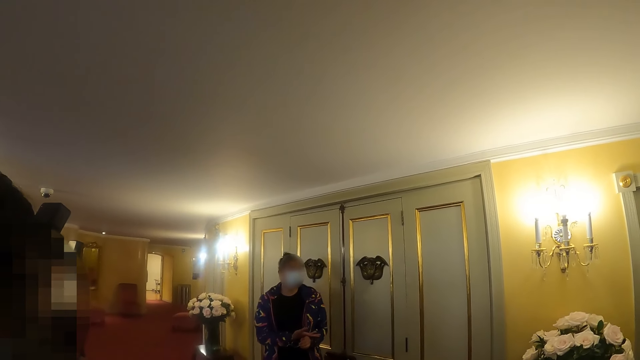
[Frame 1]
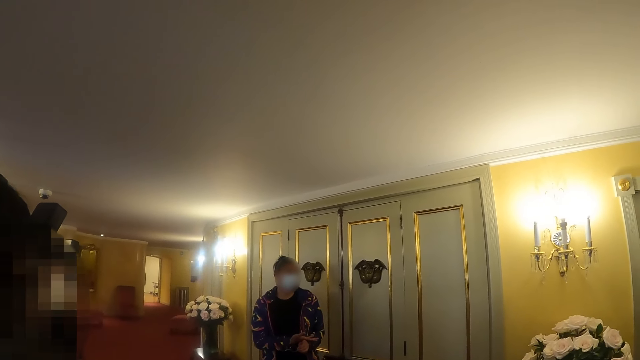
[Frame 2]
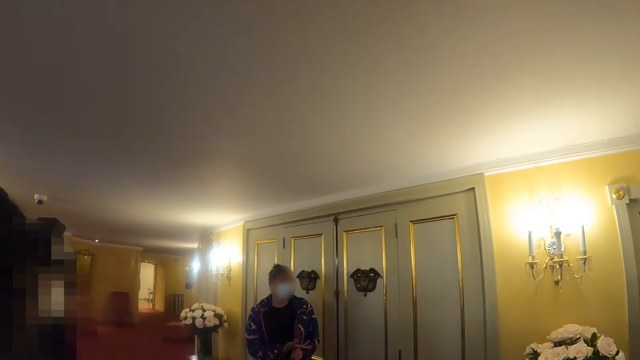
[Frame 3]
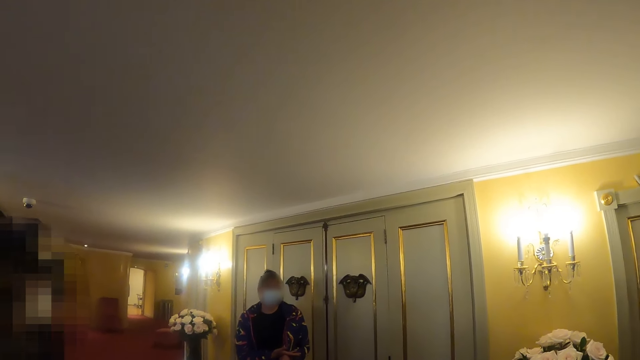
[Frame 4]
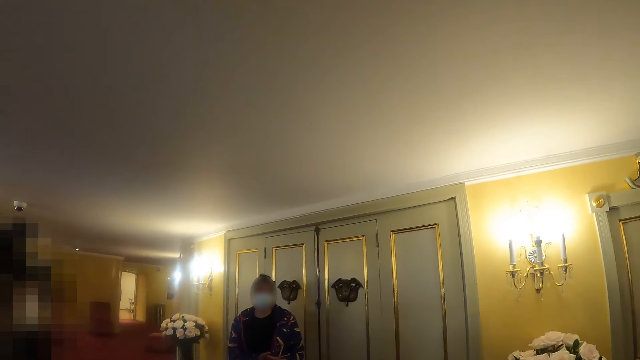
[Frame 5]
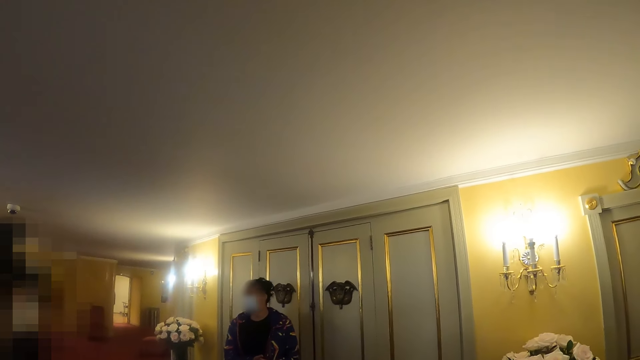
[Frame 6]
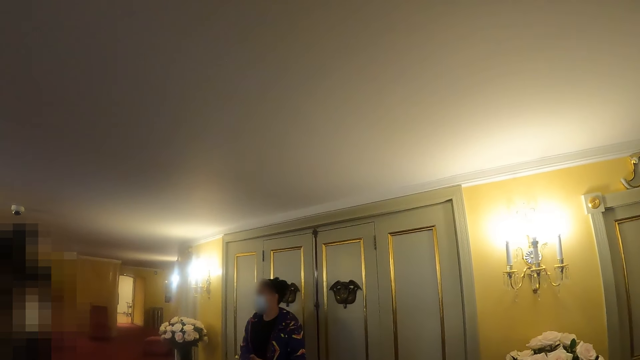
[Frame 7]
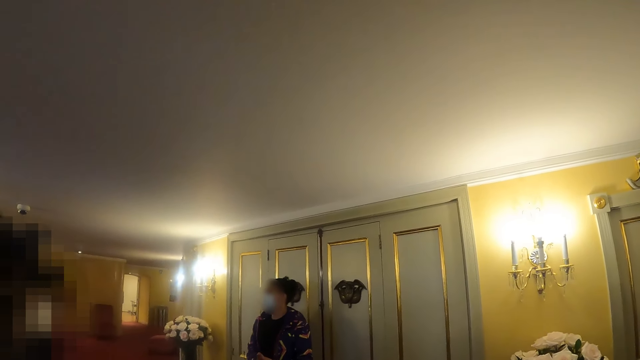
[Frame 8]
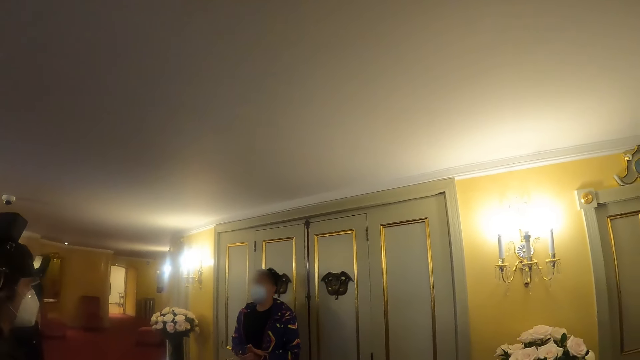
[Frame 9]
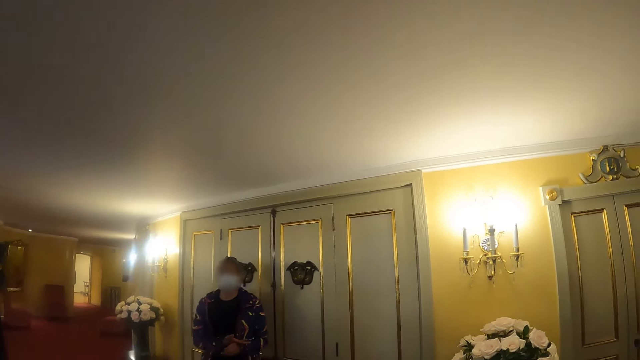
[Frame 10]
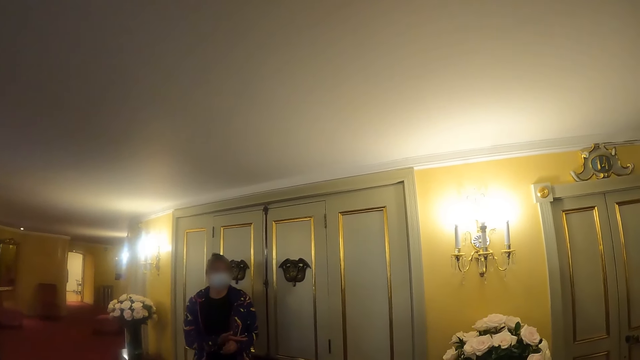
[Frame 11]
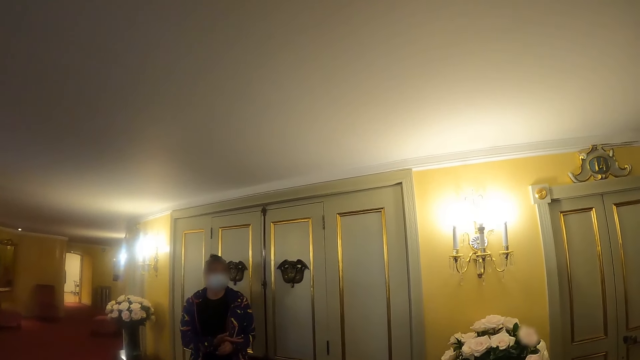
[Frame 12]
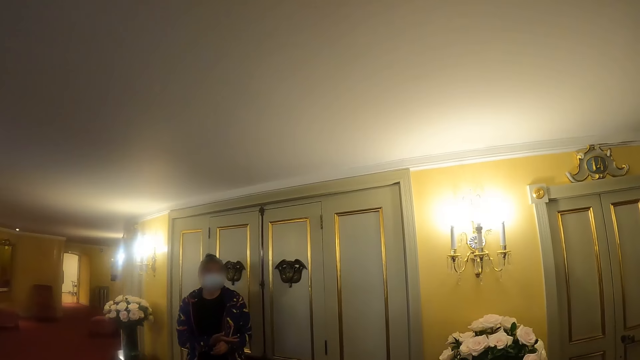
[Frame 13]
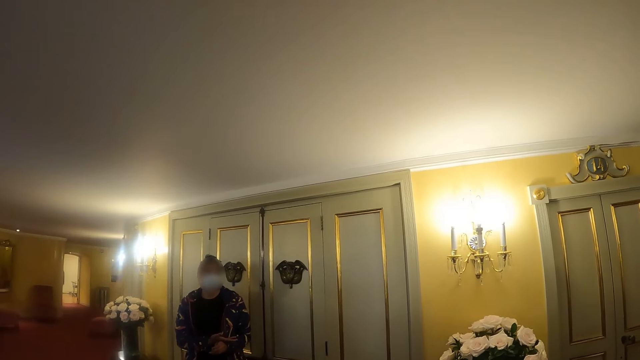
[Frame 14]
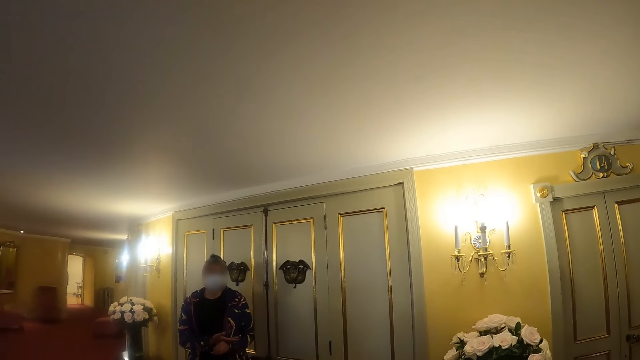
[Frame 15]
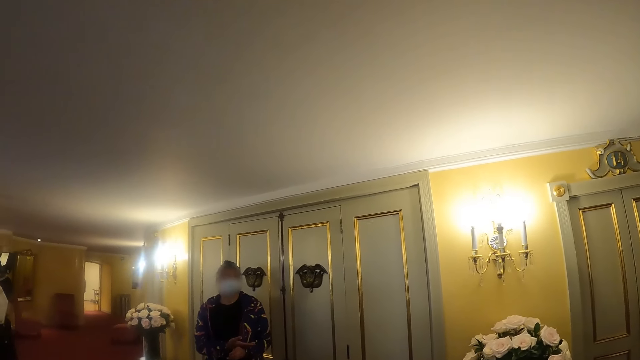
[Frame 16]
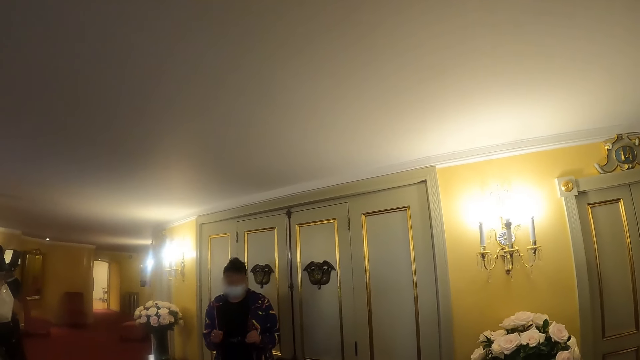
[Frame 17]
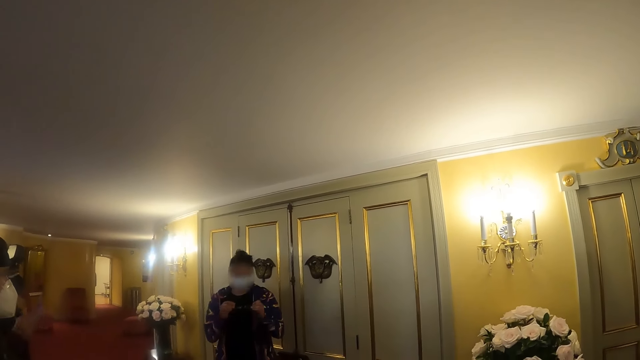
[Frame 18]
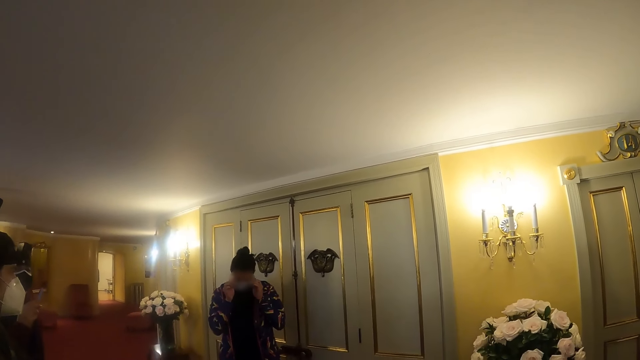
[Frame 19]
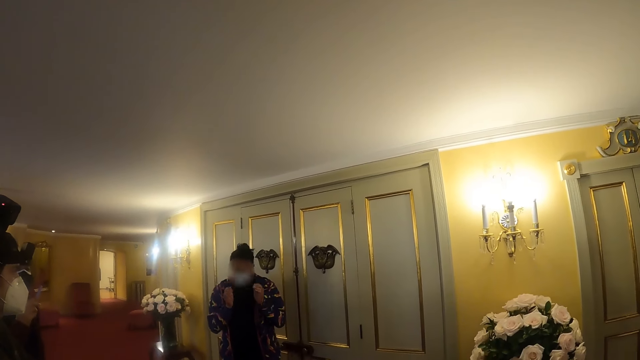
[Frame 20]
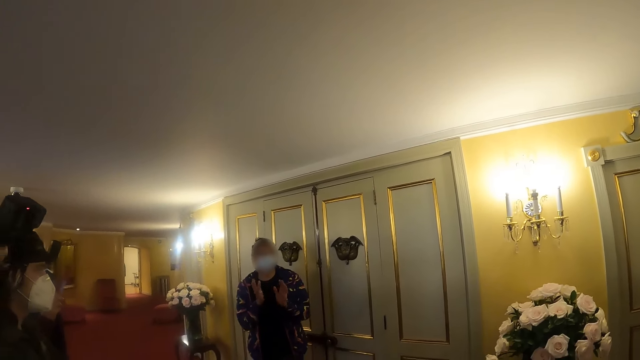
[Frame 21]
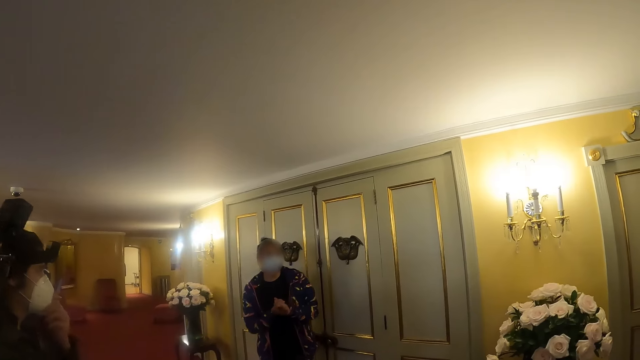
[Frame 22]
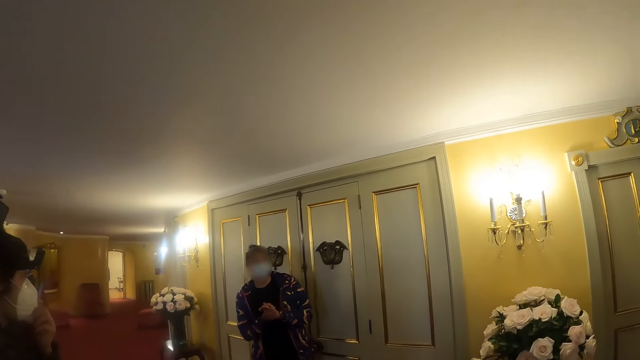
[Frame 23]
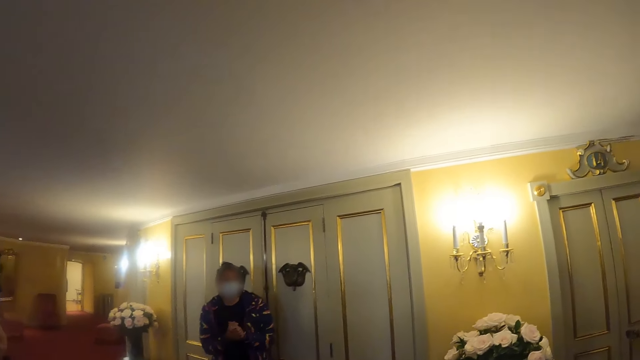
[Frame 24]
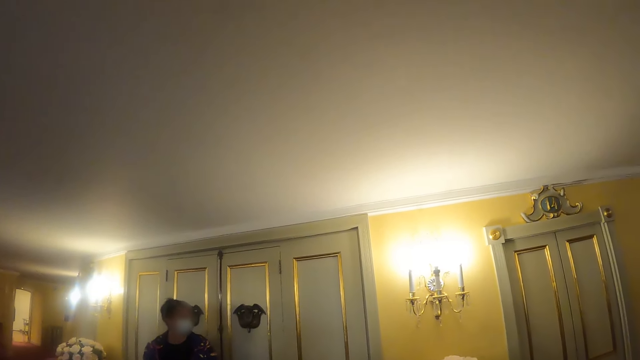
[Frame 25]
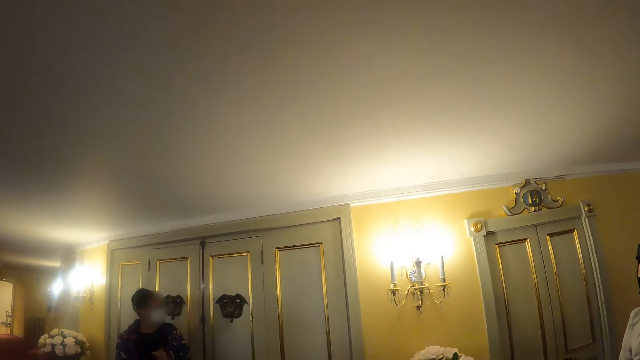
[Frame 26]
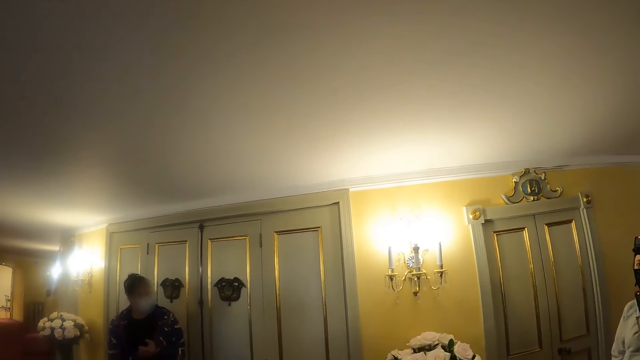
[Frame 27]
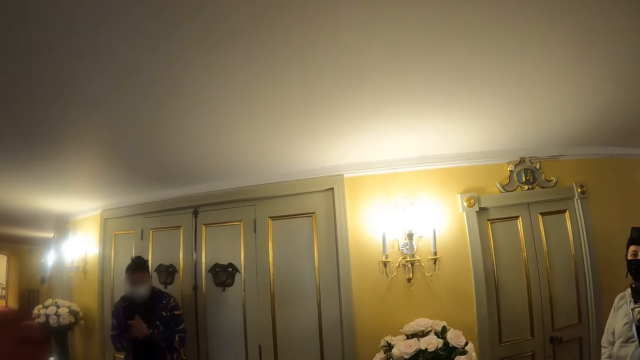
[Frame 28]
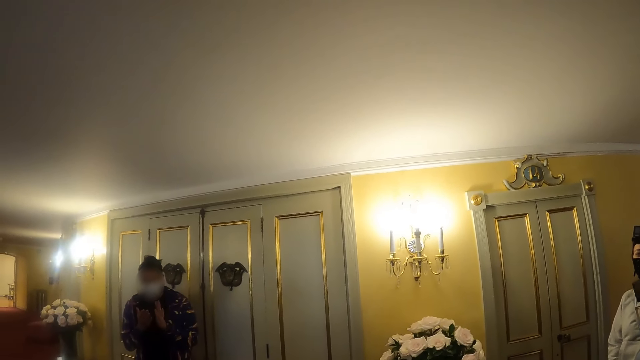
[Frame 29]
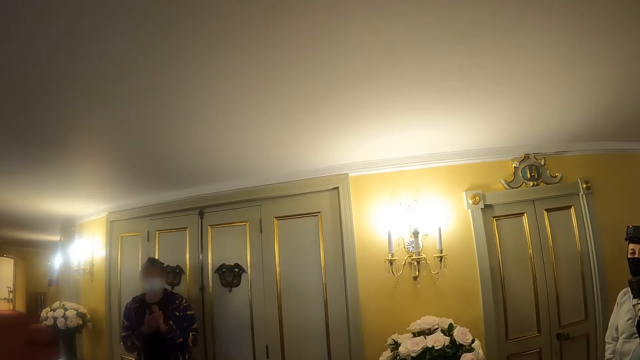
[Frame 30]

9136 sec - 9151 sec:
A man wears his spectacles and converses with colleagues. The camera wearer looks around.

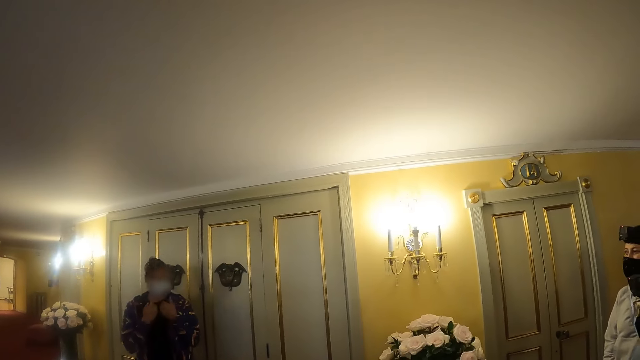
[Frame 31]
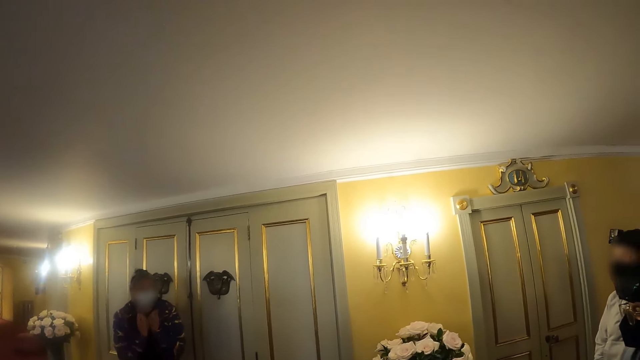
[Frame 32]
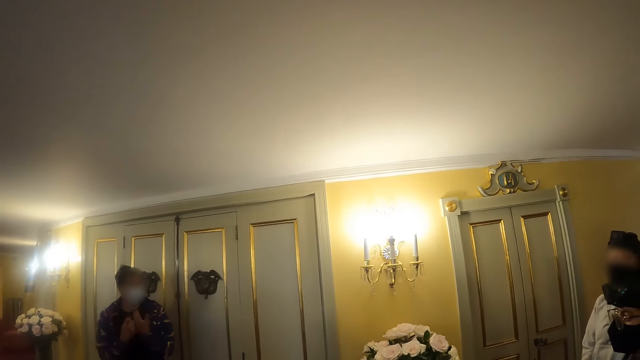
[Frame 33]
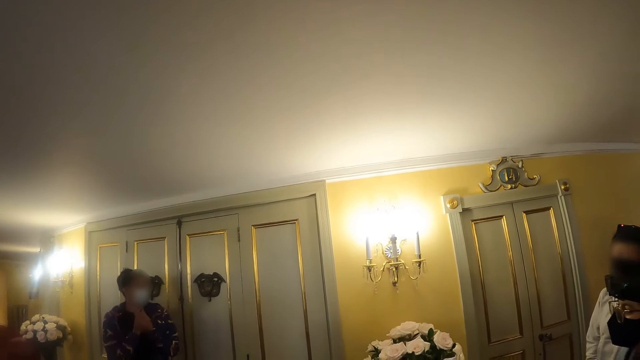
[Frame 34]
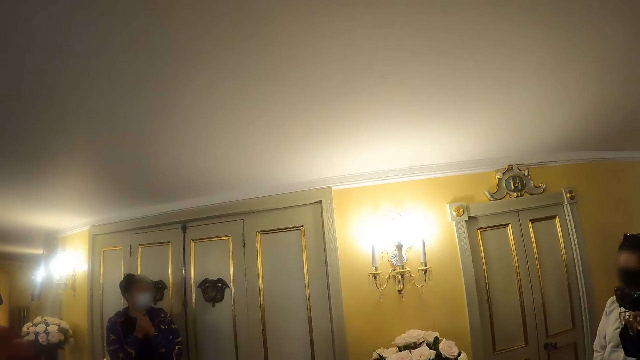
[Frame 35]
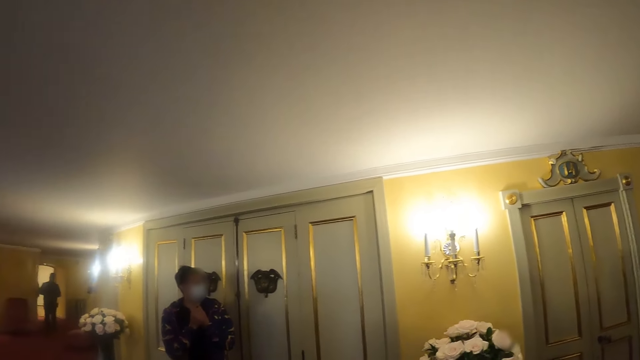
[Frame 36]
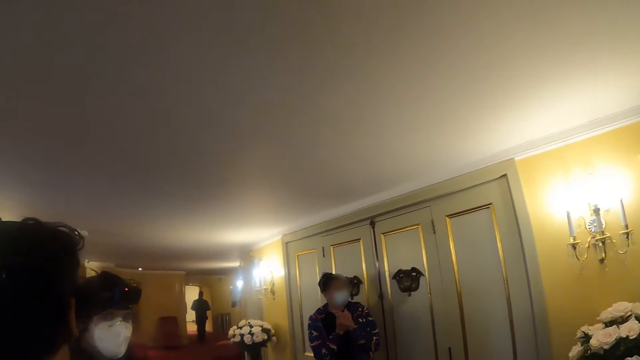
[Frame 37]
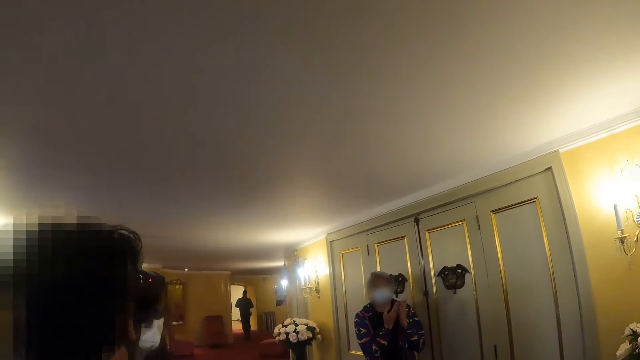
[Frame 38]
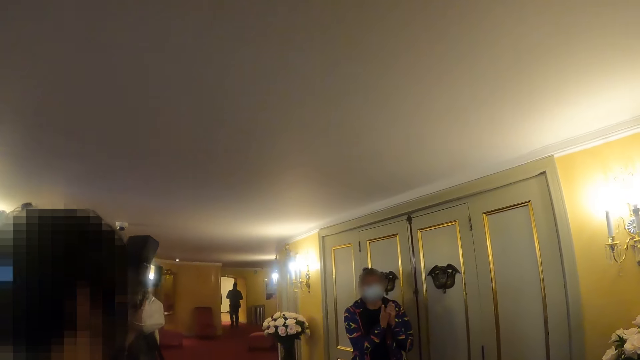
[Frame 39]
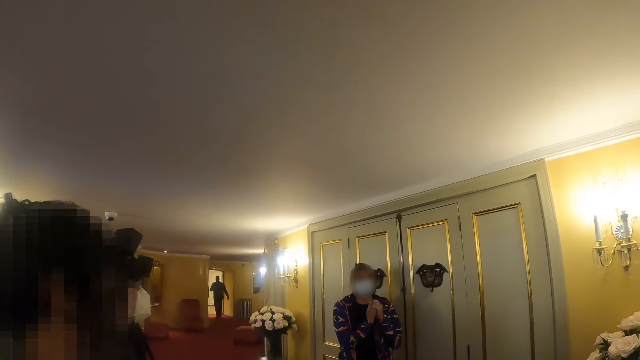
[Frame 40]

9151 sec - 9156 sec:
A man converses with colleagues. The camera wearer looks around. The man converses with colleagues. The camera wearer converses with the man.
